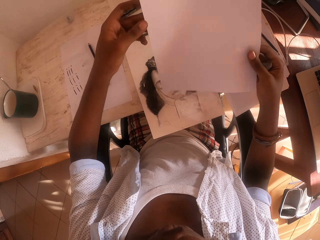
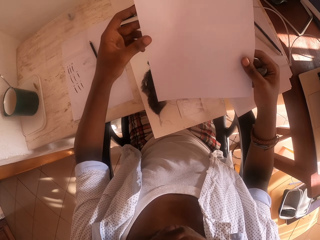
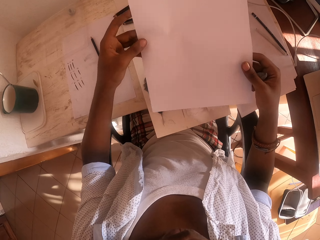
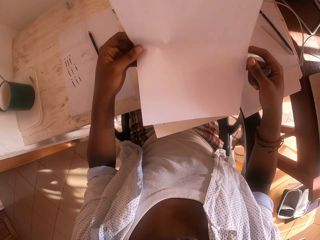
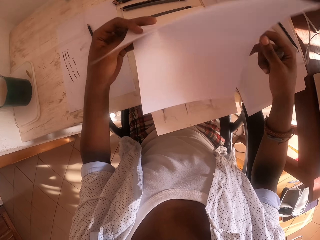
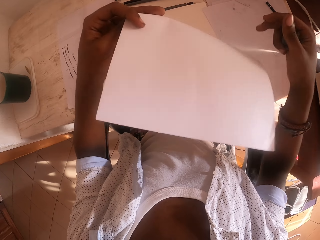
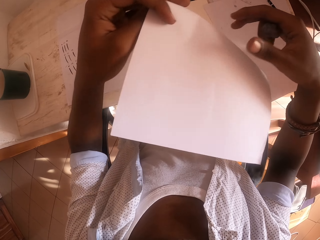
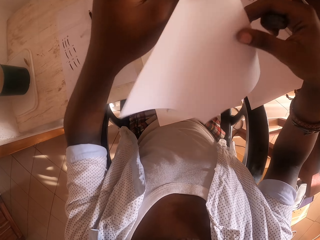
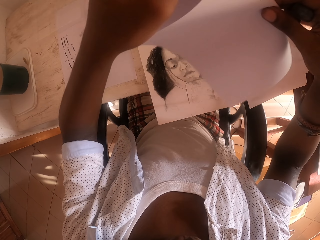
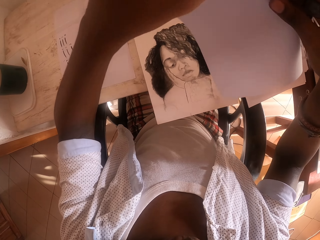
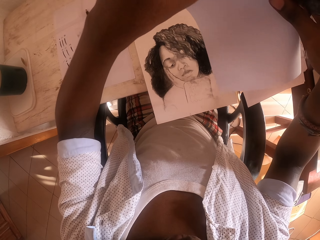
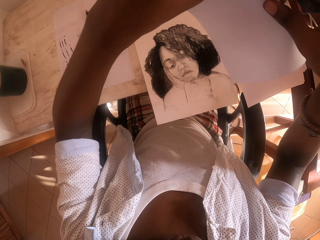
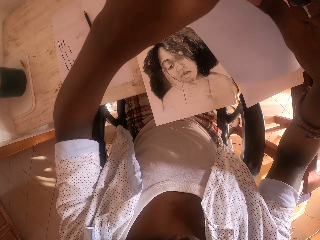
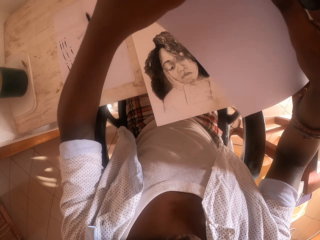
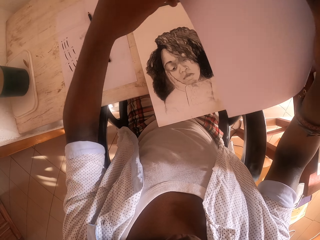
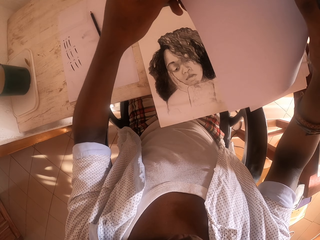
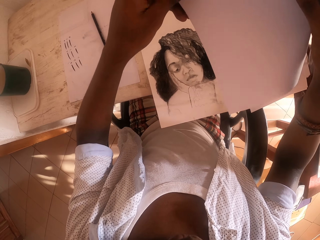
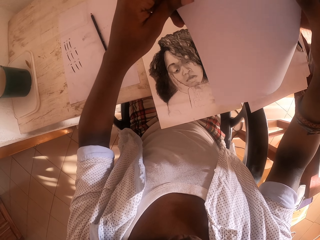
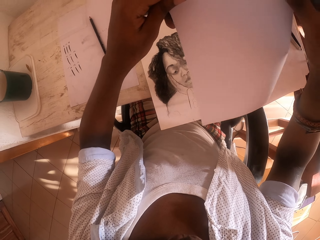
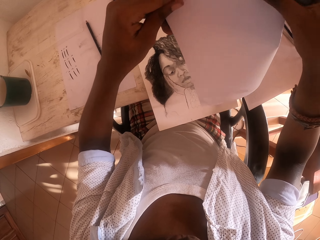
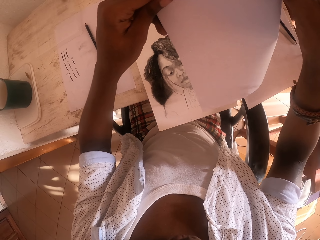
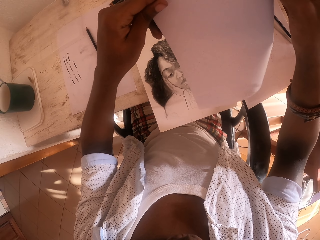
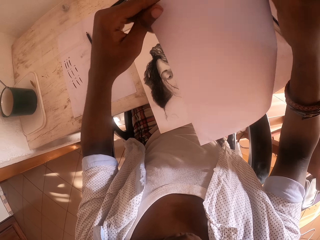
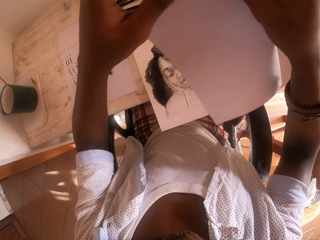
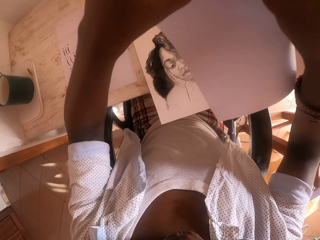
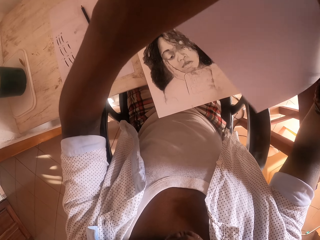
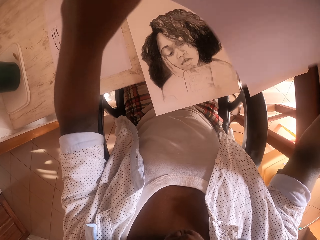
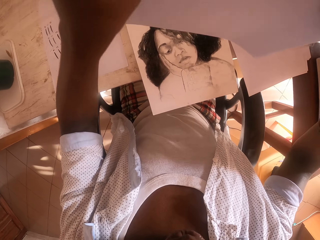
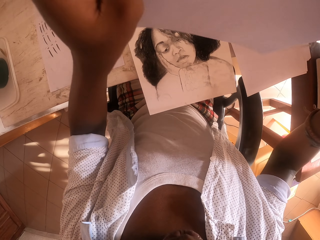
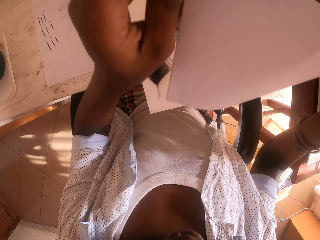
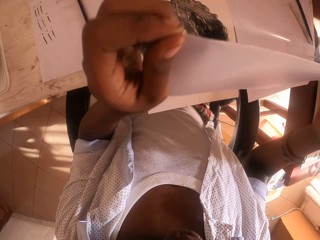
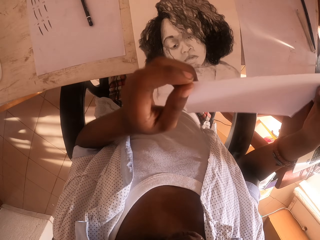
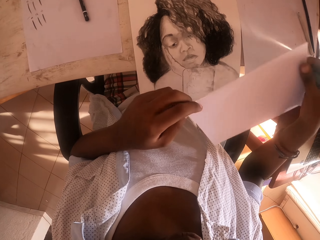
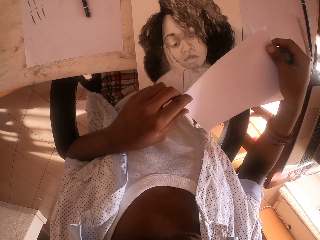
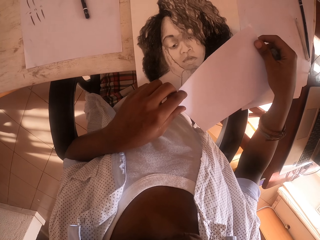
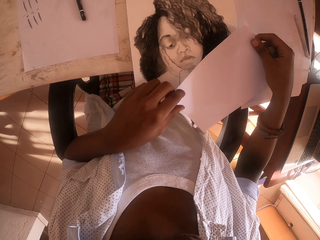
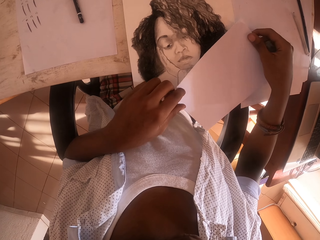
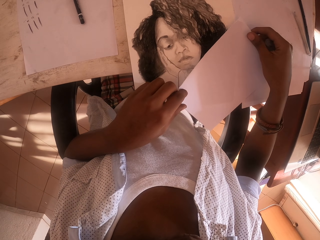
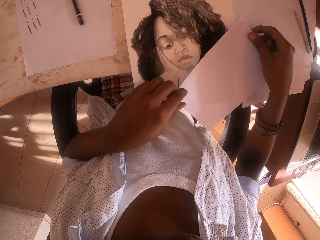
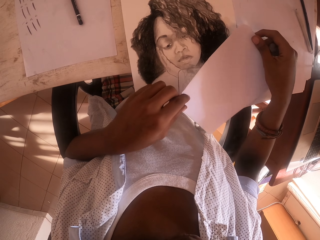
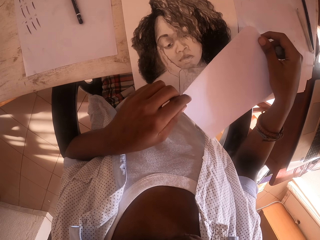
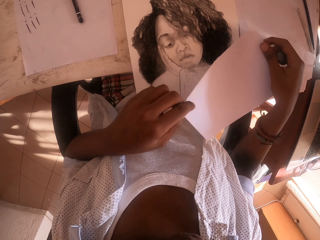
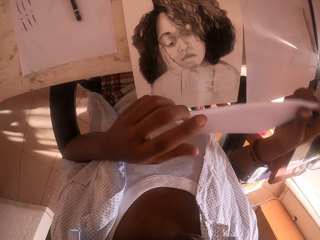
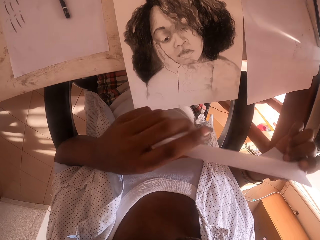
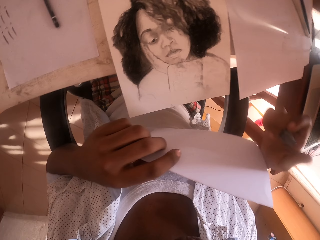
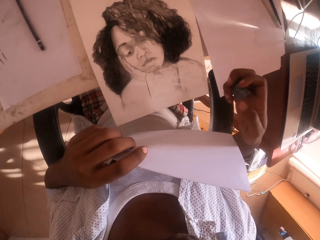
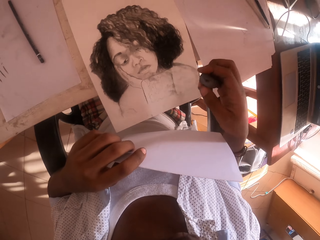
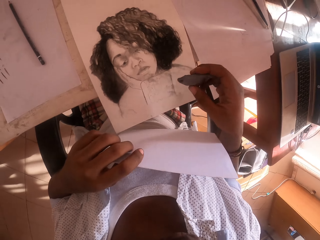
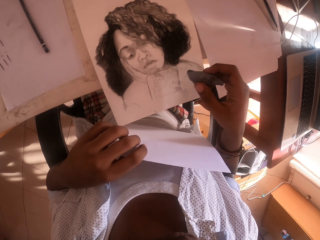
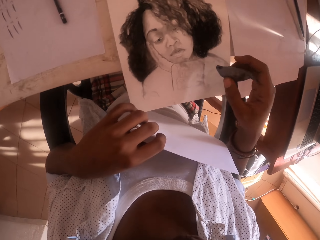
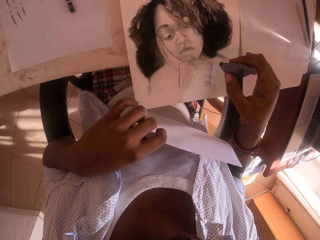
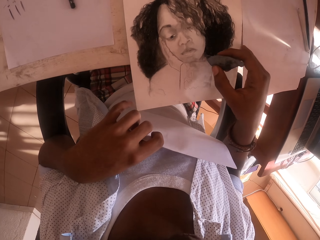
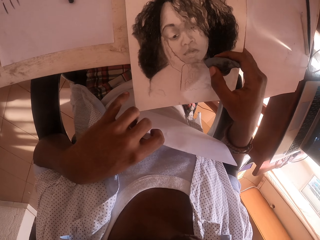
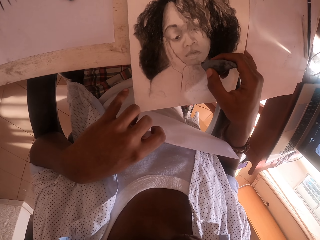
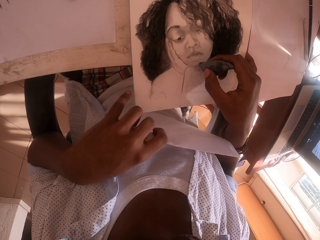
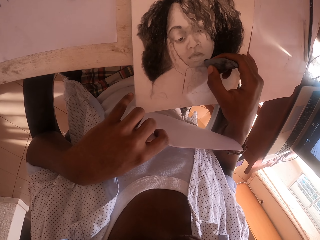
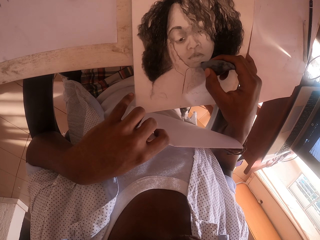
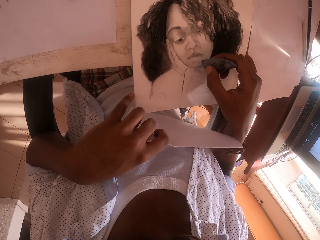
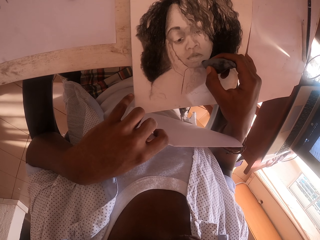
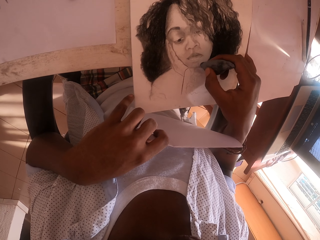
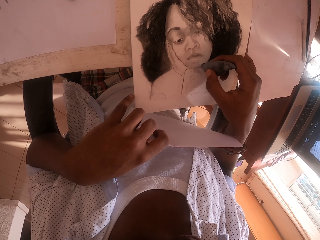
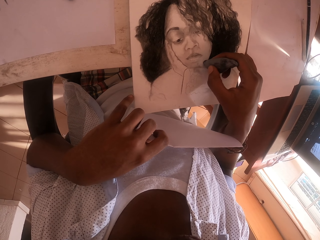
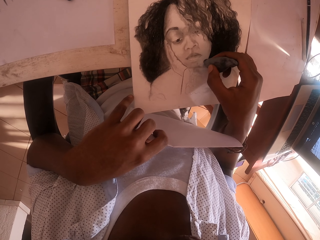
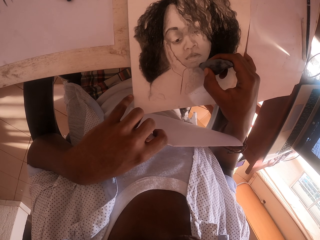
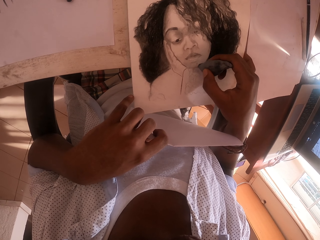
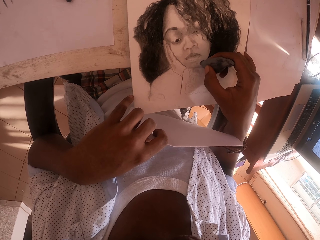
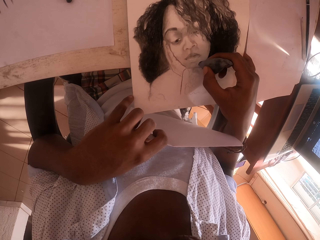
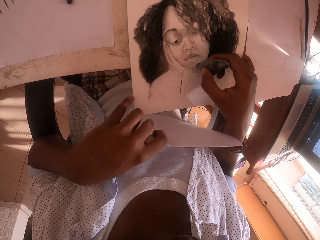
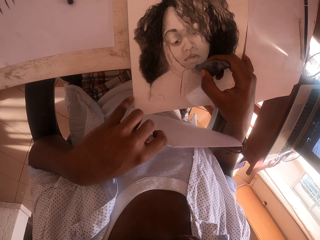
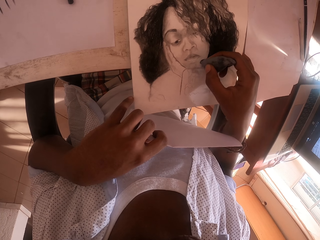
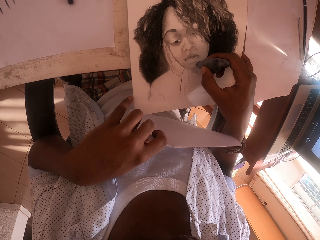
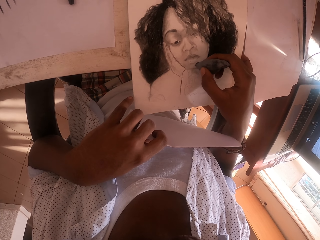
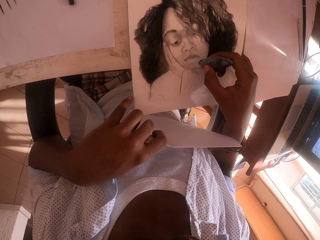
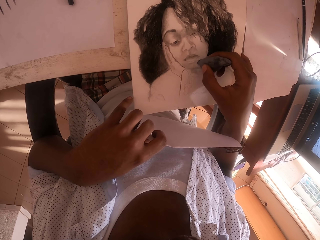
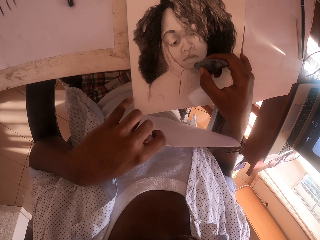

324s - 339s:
The camera wearer folds the paper. They put the paper on top of the art. They lift the piece of paper. They rub the art with the paint. They paint the sketch.

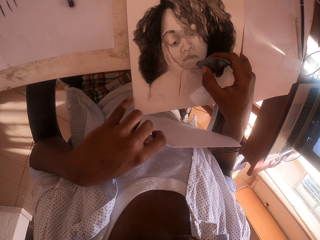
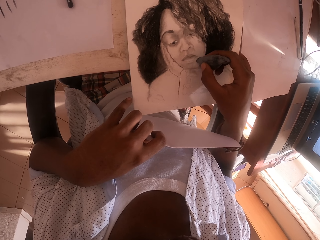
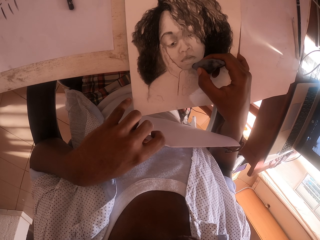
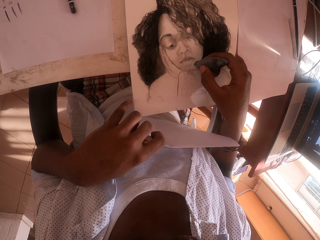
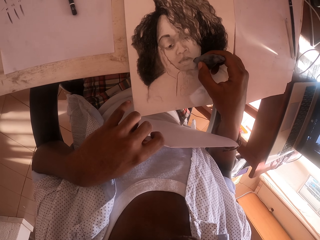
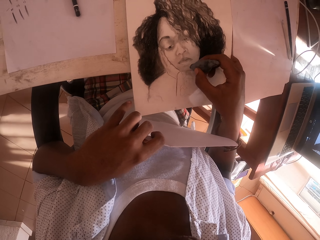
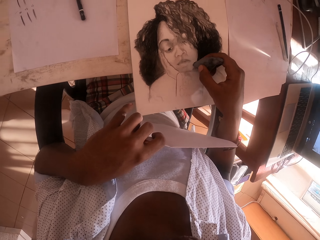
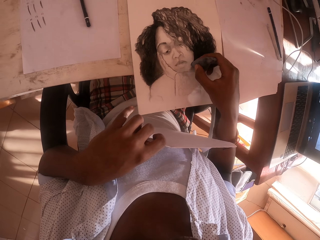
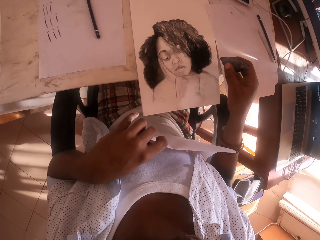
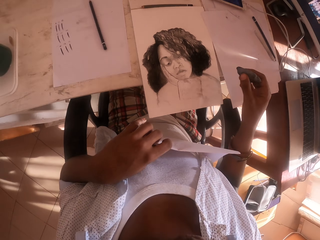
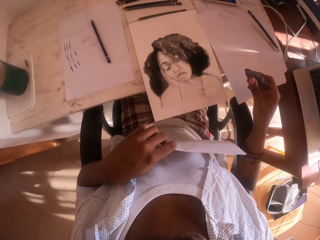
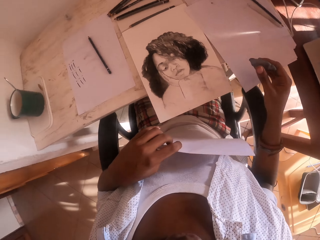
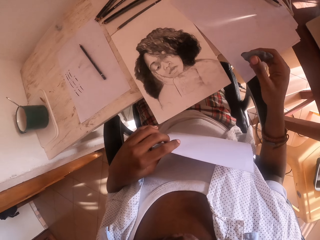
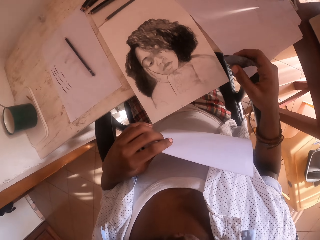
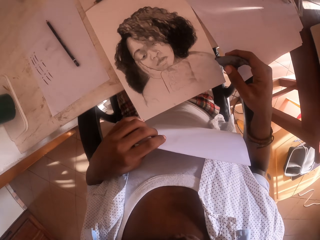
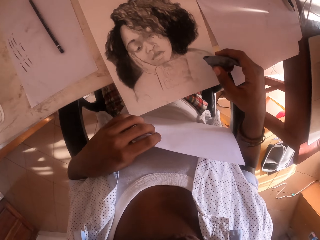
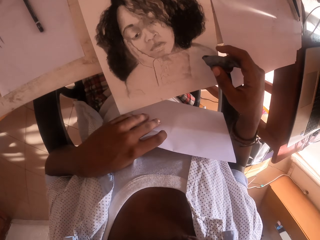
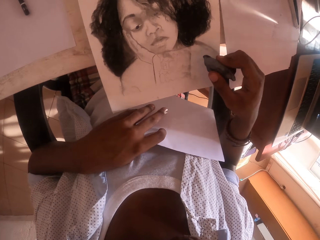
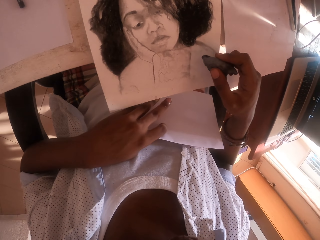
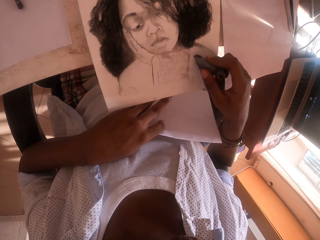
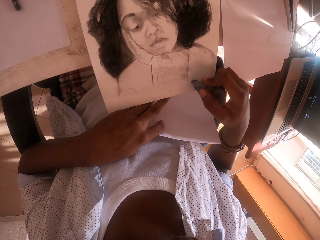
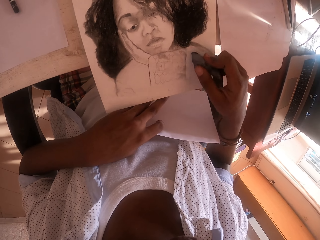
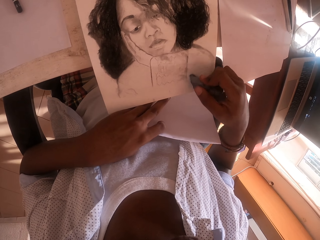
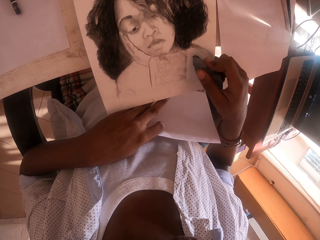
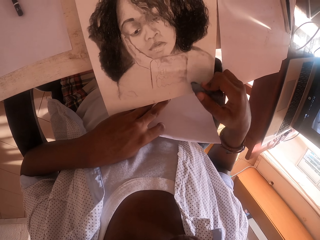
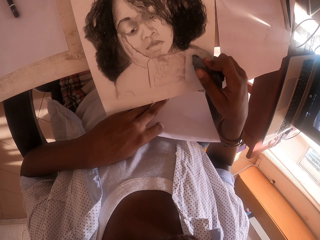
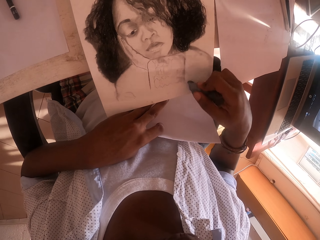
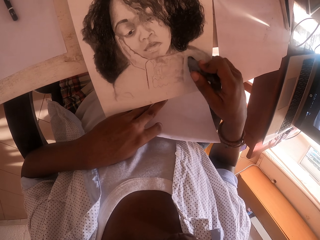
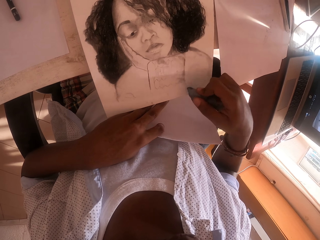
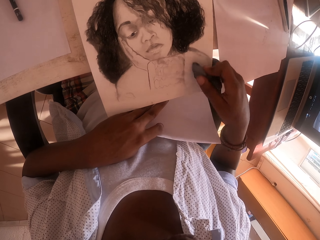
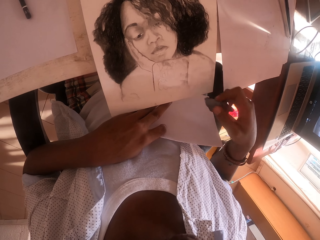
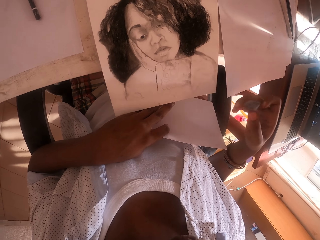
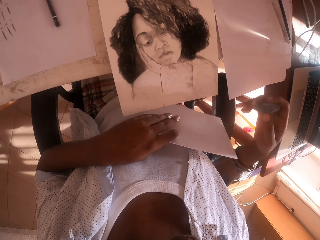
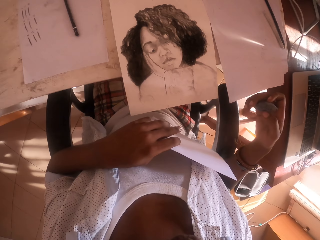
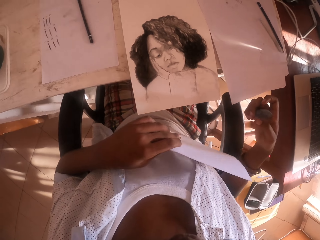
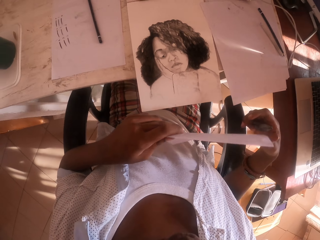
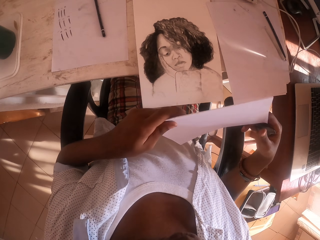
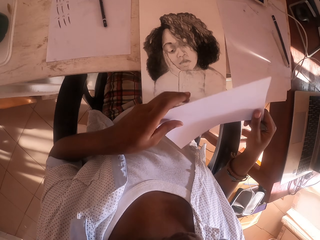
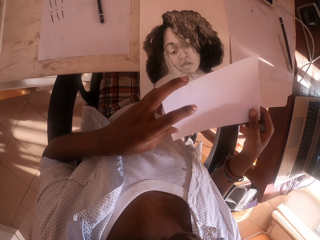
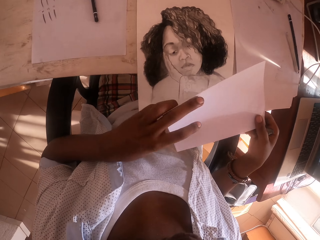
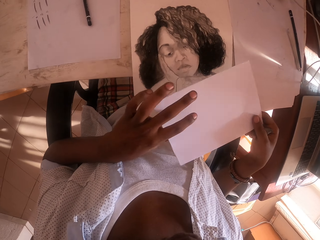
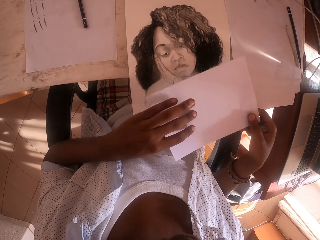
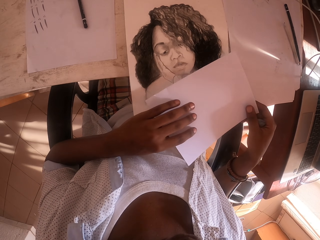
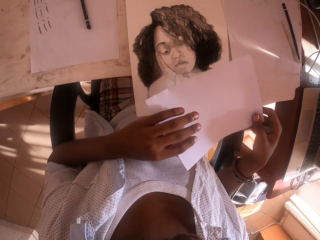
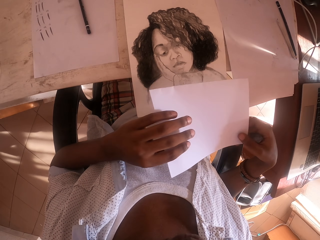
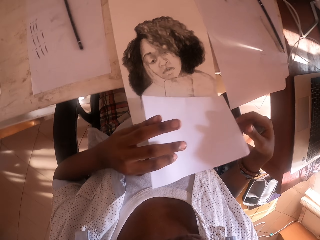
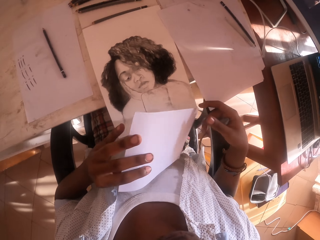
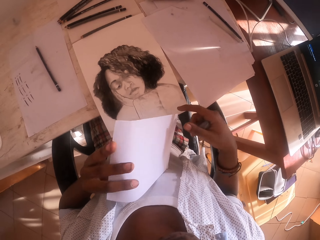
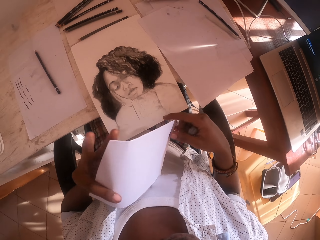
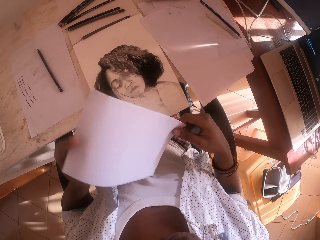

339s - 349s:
The camera wearer puts the paper on top of the art.
